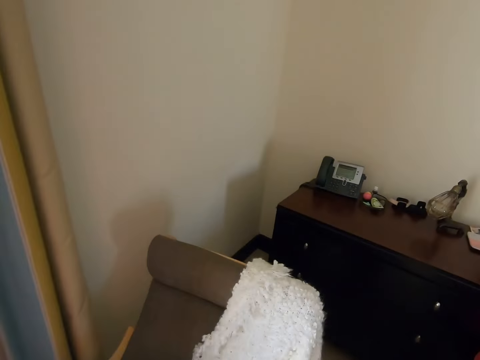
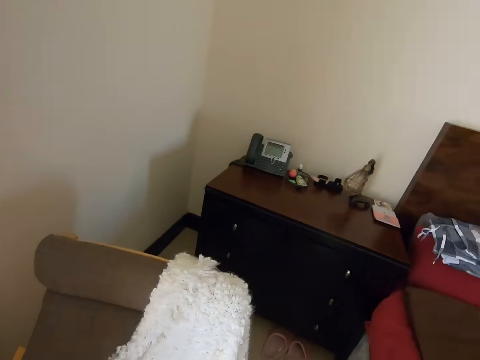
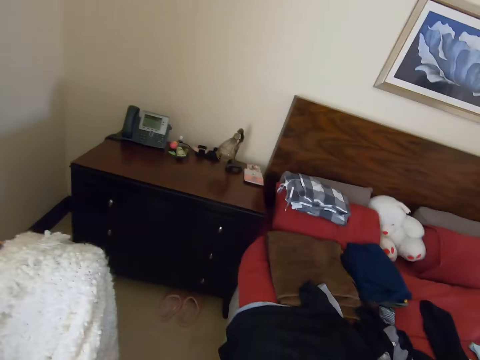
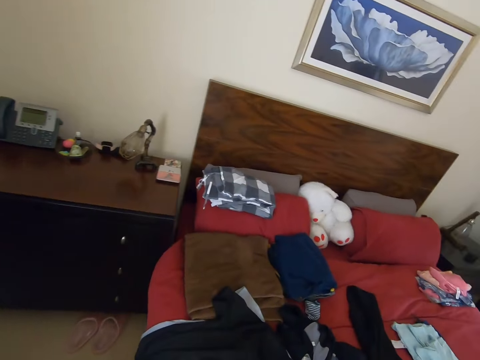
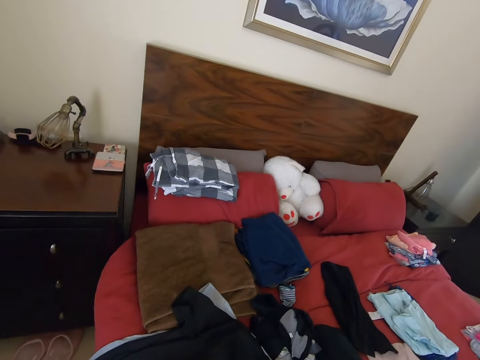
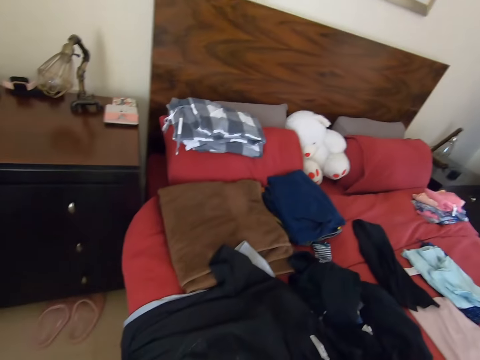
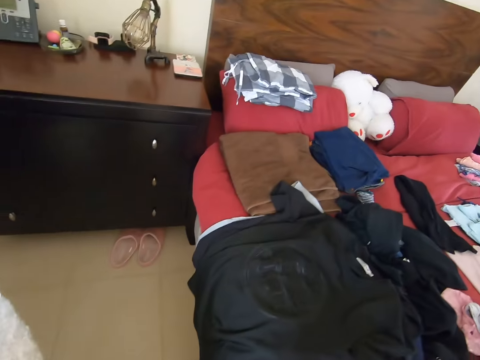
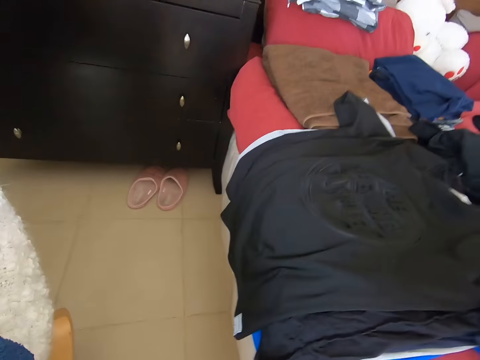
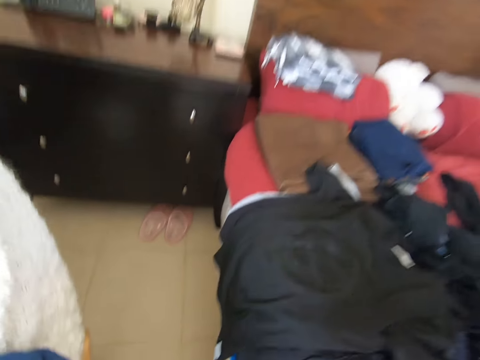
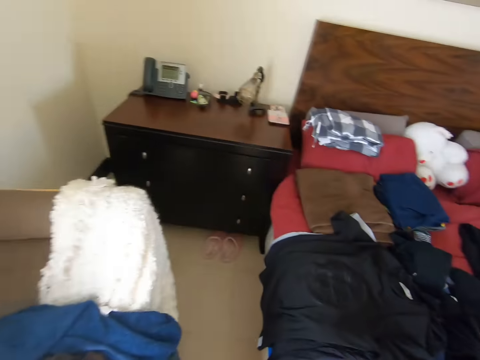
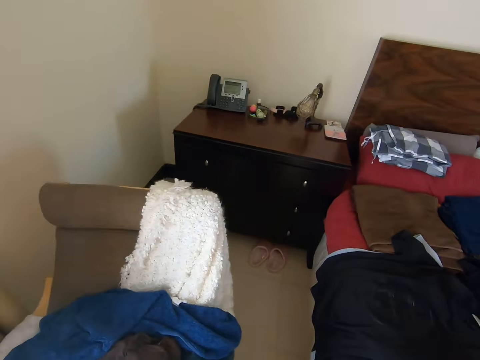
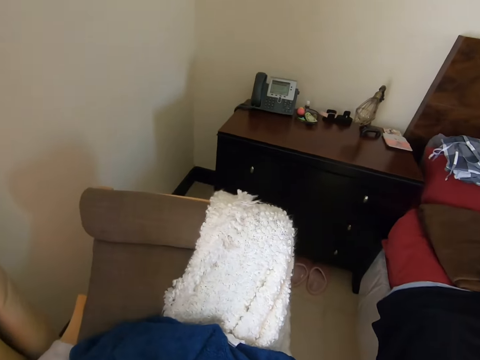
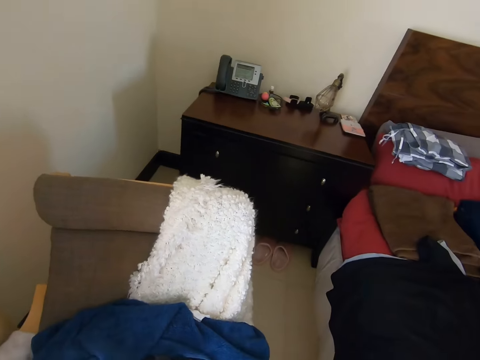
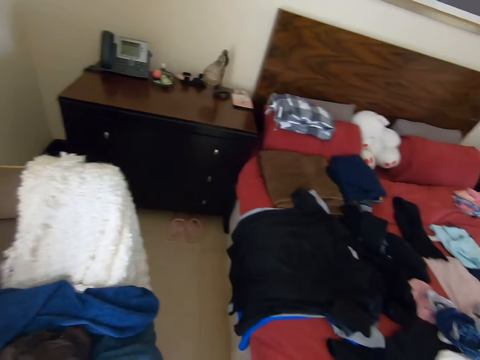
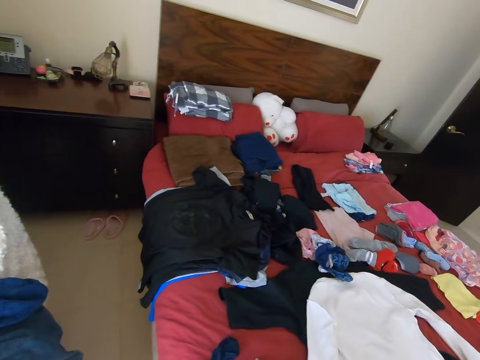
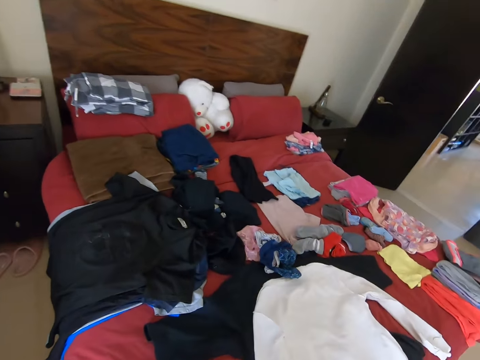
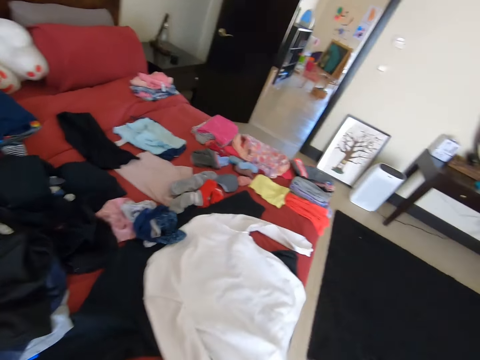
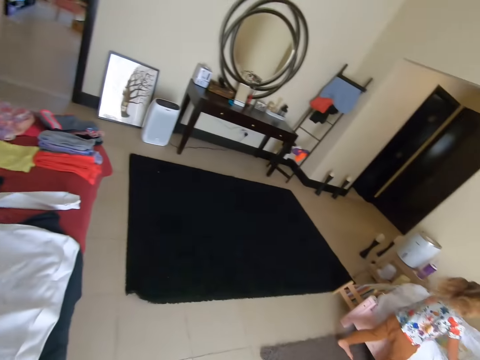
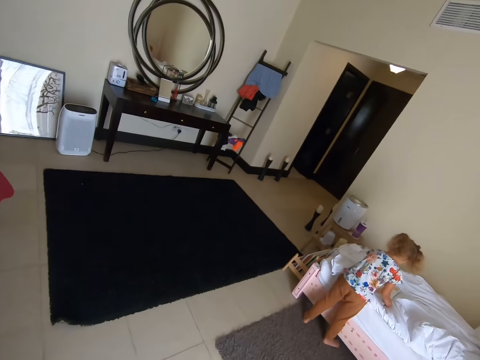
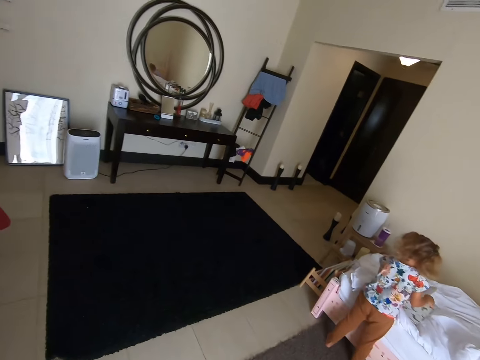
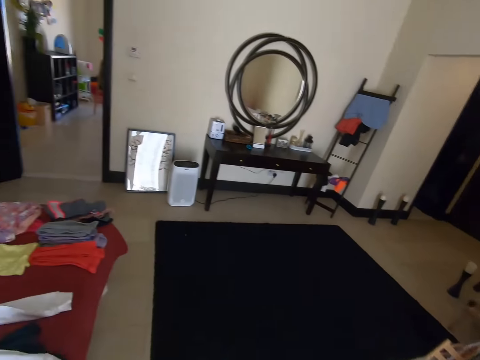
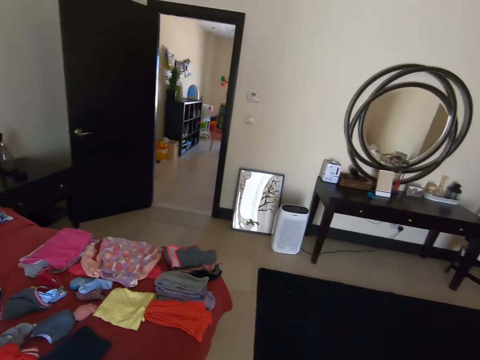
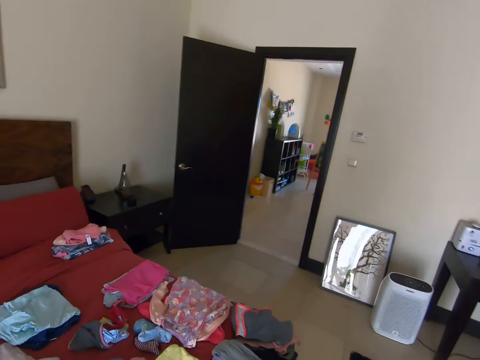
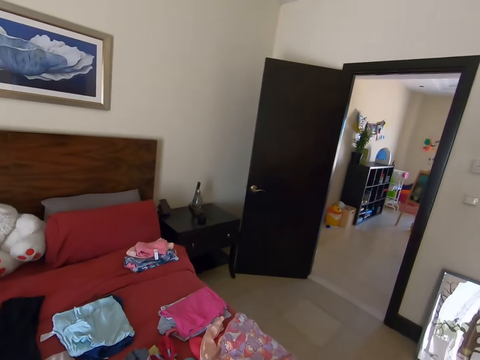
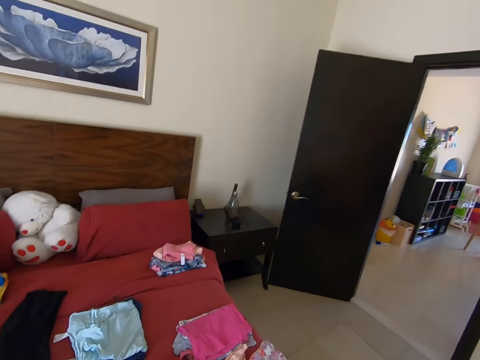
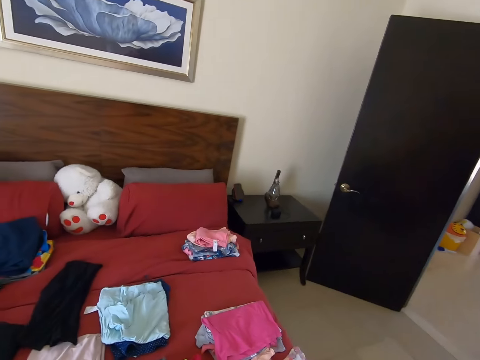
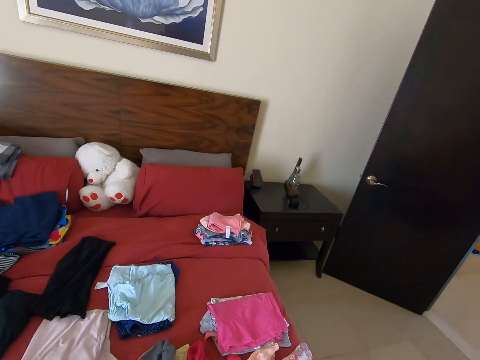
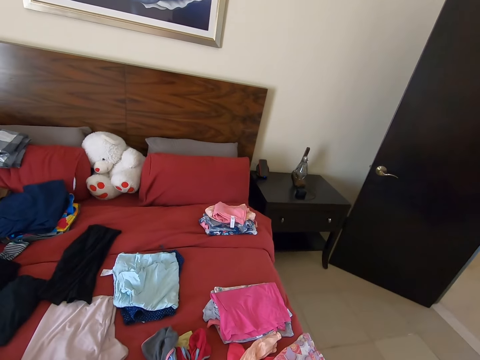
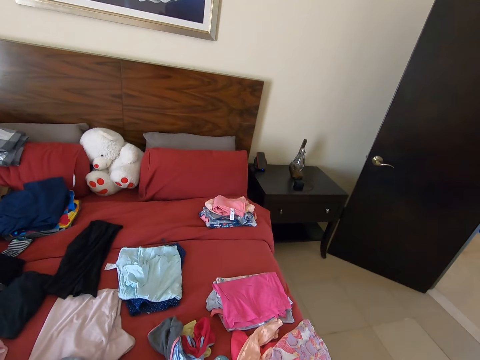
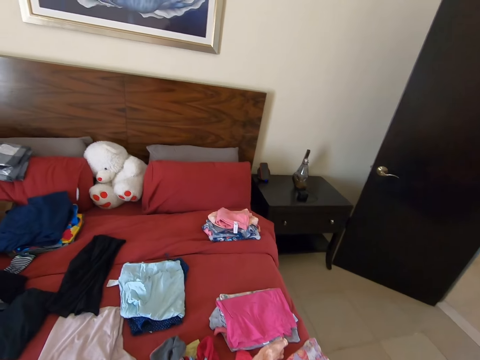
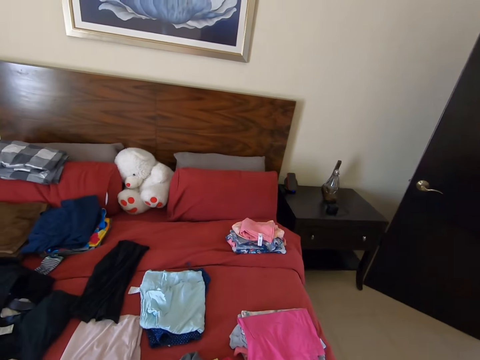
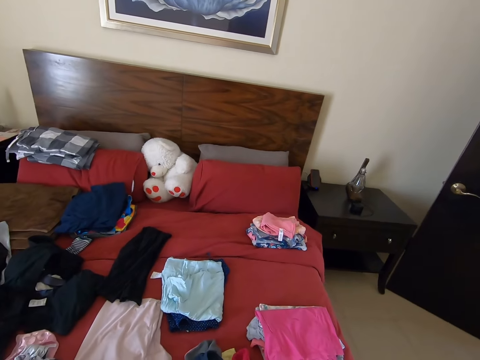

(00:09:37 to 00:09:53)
The camera wearer walks around. They converse with a man. They turn around. They throw a cloth on the bed. They converse with the man. They do something. They turn around. They walk in the room. The man stands beside the bed. The camera wearer looks at clothes on the bed. They dialogue with the man.

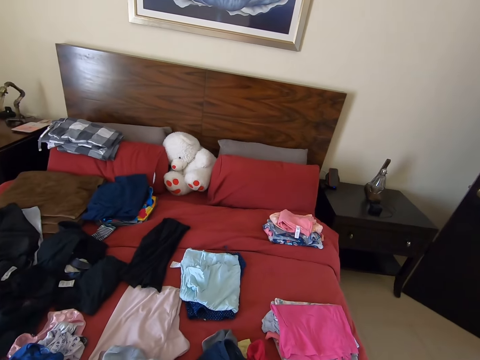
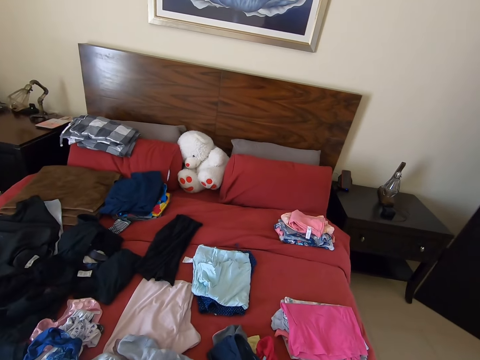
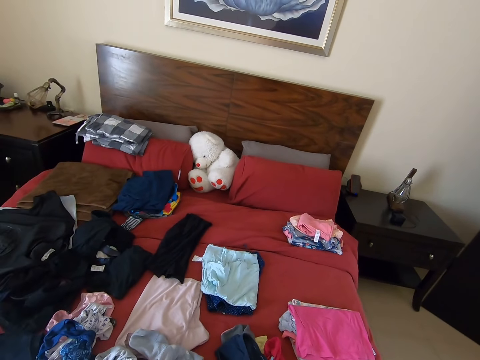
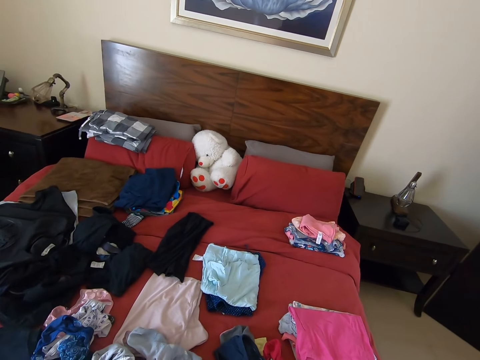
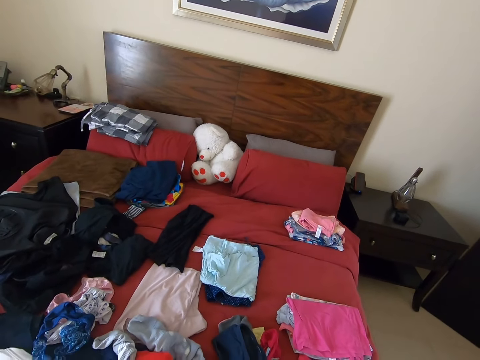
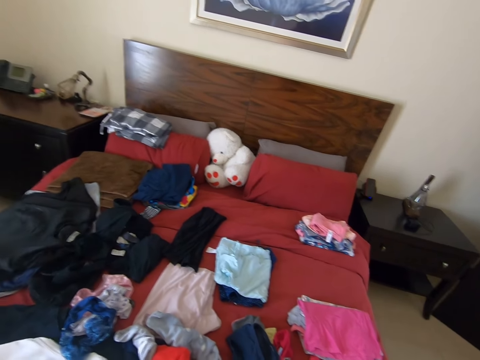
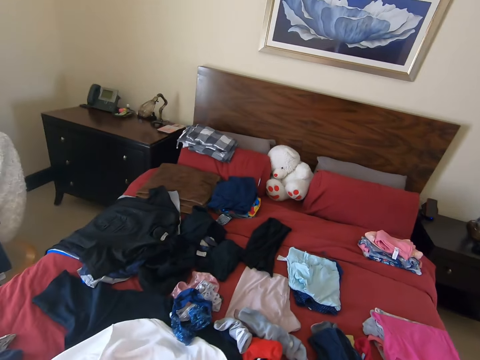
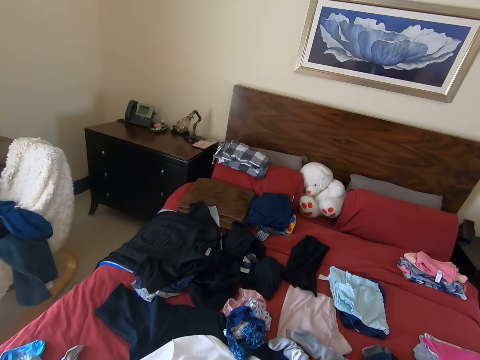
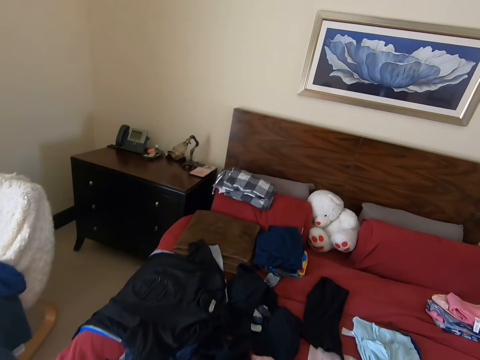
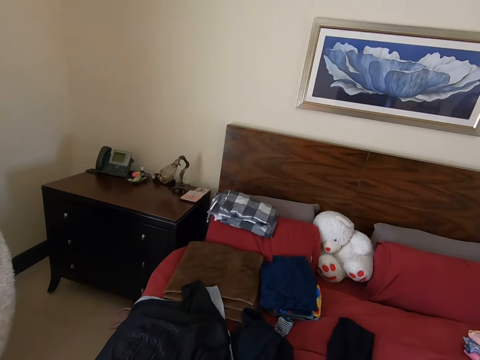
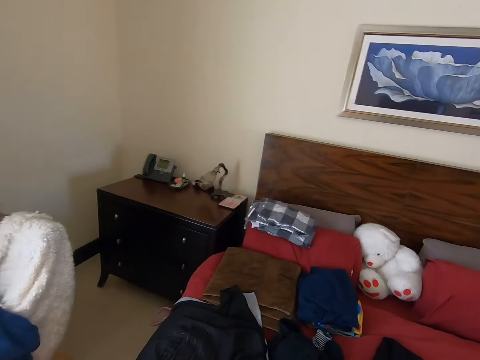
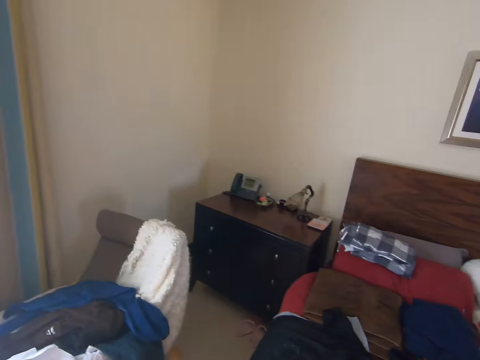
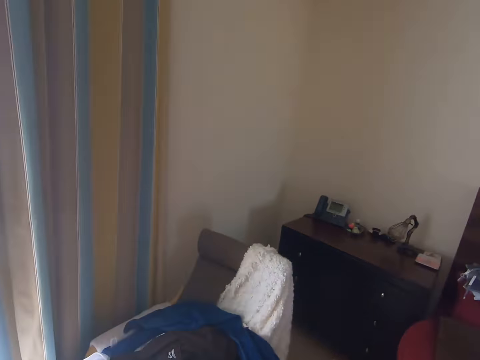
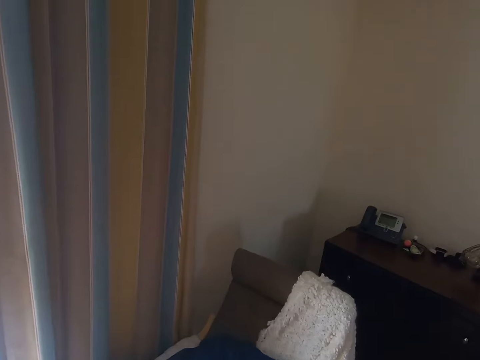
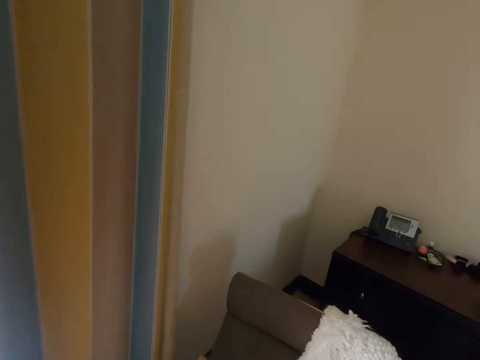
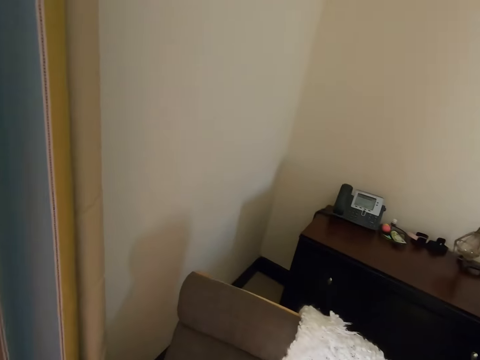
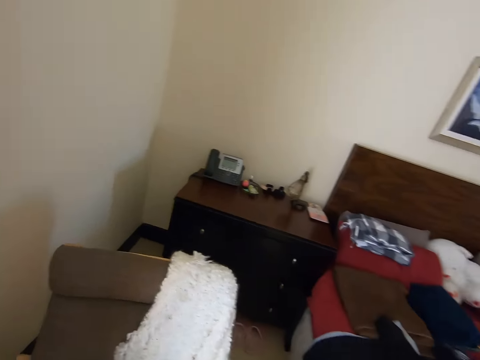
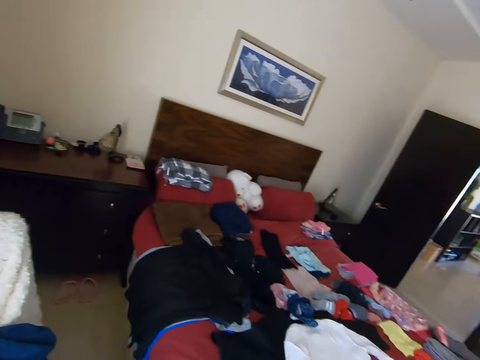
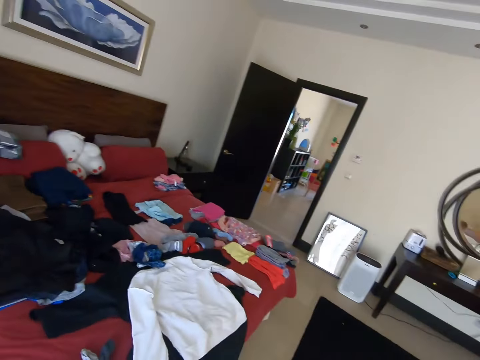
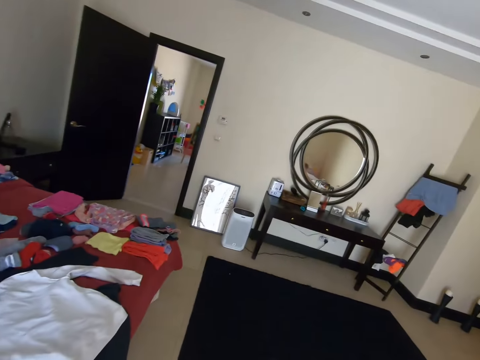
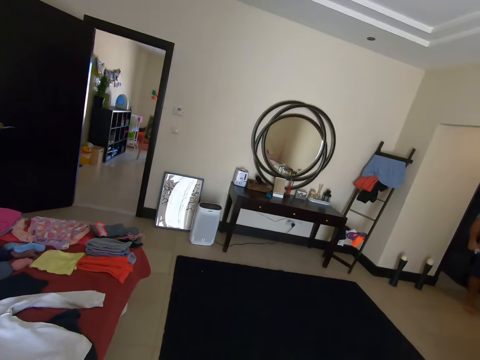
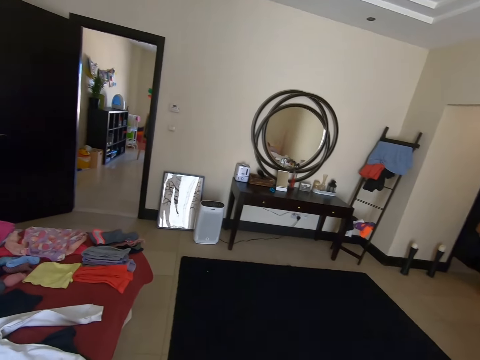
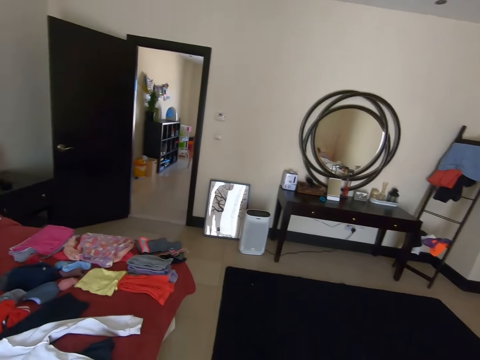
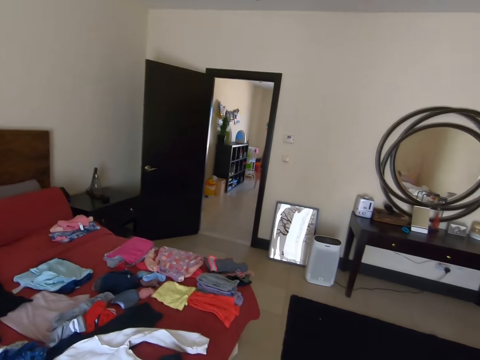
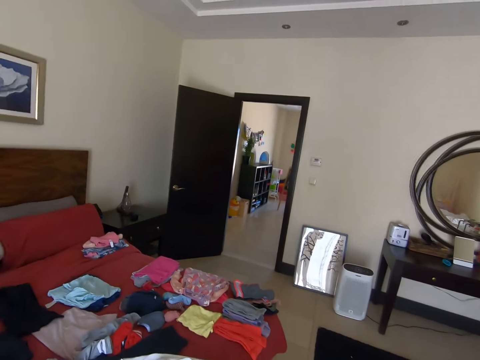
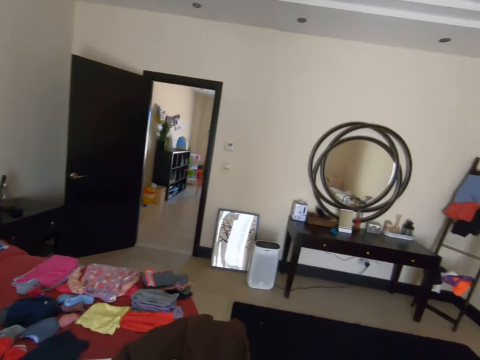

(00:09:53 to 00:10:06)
The camera wearer throws a cloth on the bed. They dialogue with a person. They walk in the room. They dialogue with the person. They turn around. They dialogue with the person. They walk around. They dialogue with the person and look around.
